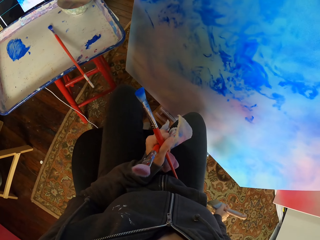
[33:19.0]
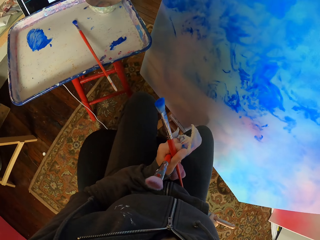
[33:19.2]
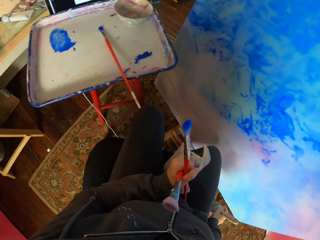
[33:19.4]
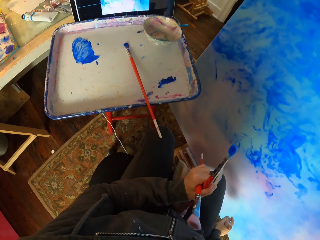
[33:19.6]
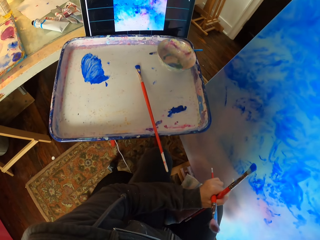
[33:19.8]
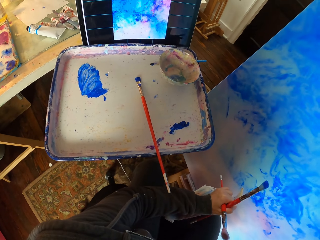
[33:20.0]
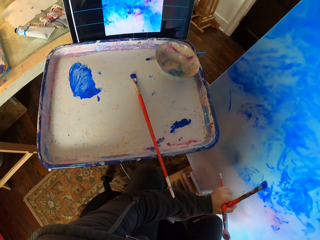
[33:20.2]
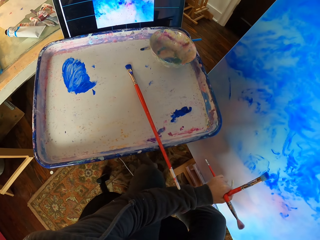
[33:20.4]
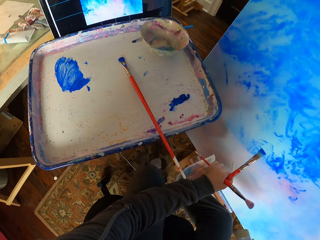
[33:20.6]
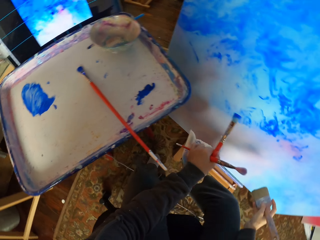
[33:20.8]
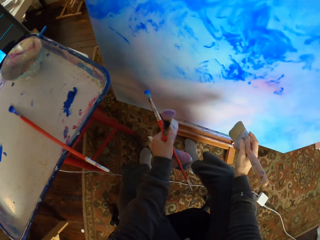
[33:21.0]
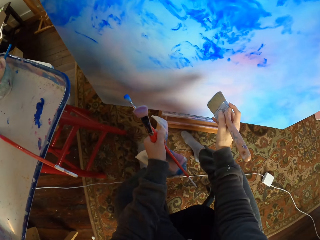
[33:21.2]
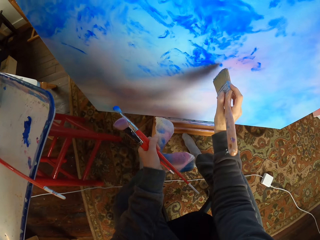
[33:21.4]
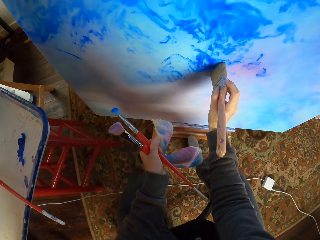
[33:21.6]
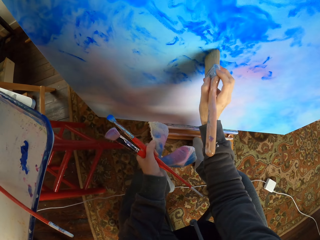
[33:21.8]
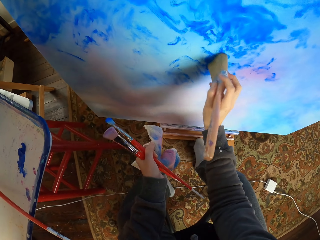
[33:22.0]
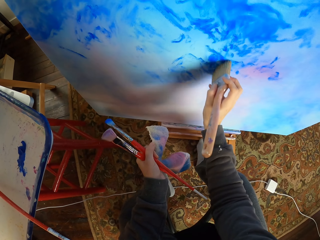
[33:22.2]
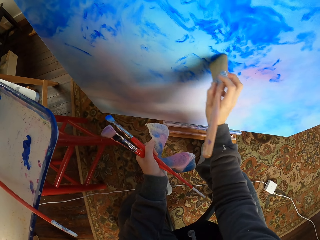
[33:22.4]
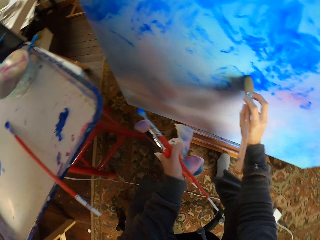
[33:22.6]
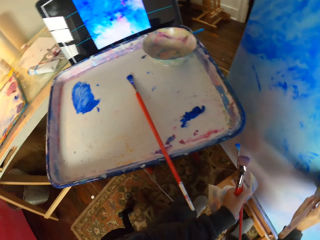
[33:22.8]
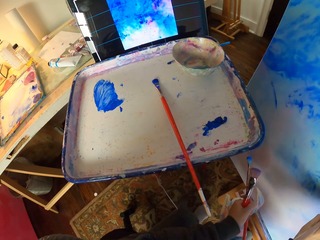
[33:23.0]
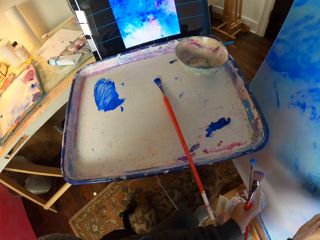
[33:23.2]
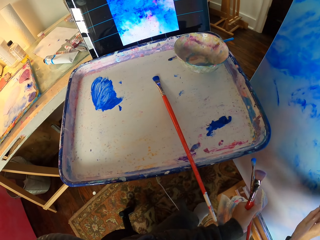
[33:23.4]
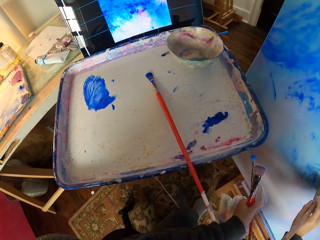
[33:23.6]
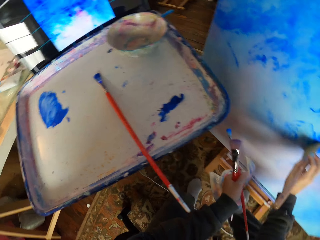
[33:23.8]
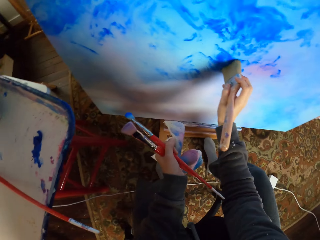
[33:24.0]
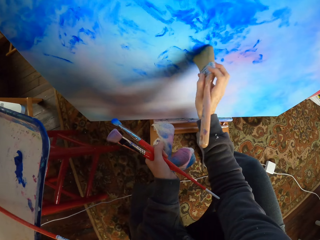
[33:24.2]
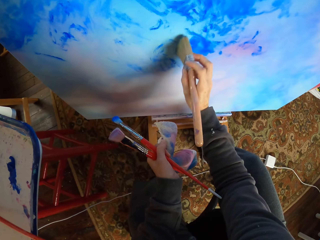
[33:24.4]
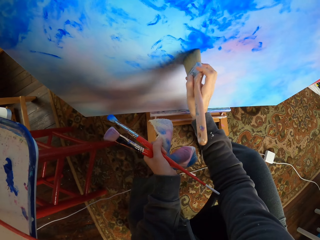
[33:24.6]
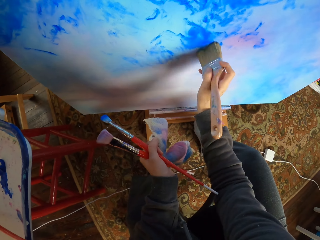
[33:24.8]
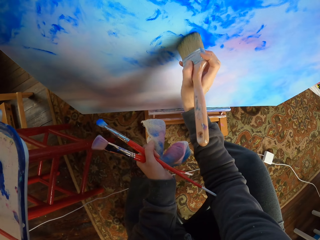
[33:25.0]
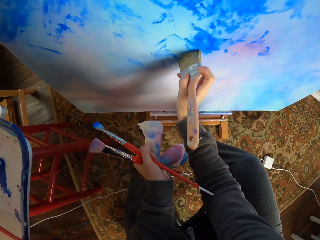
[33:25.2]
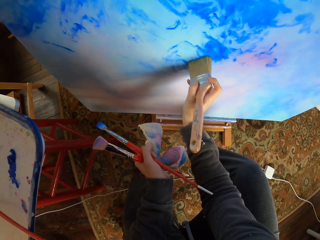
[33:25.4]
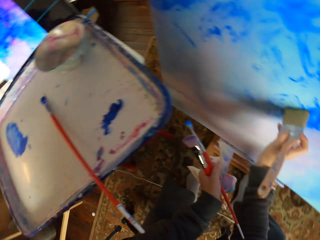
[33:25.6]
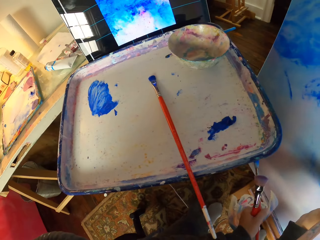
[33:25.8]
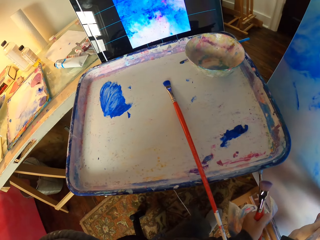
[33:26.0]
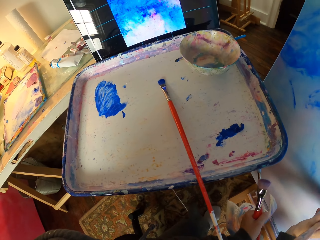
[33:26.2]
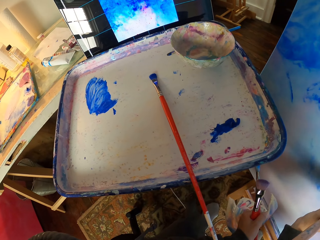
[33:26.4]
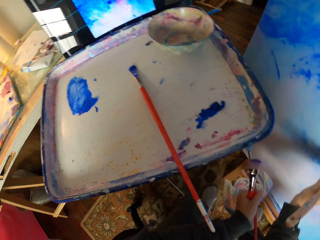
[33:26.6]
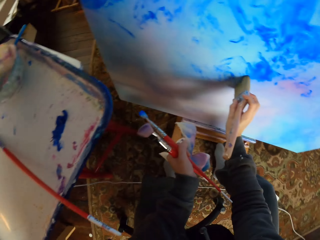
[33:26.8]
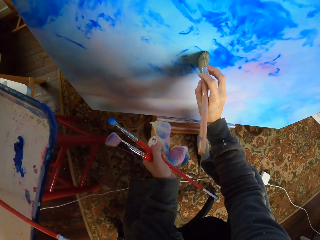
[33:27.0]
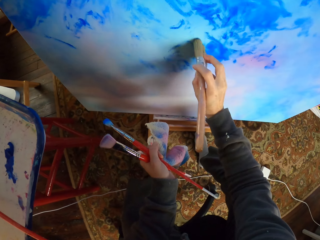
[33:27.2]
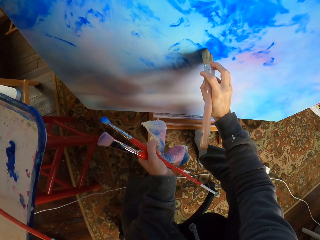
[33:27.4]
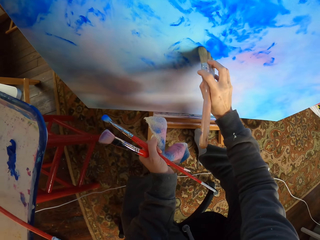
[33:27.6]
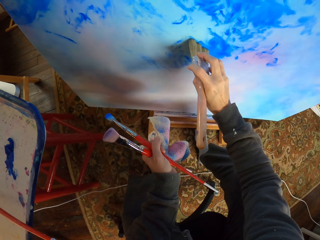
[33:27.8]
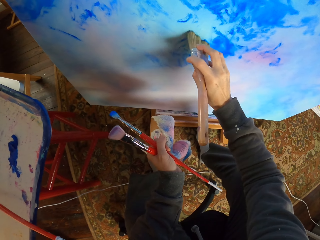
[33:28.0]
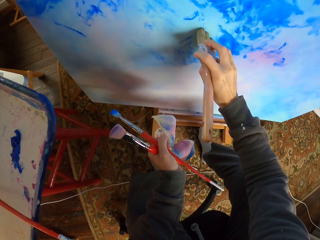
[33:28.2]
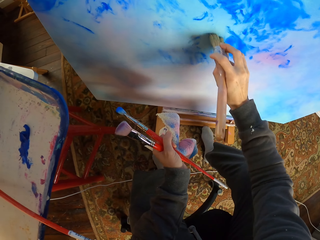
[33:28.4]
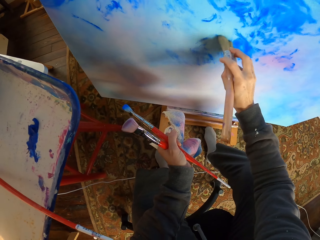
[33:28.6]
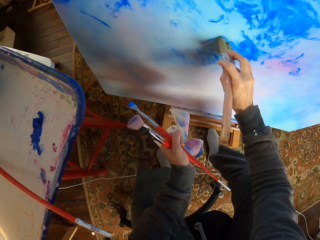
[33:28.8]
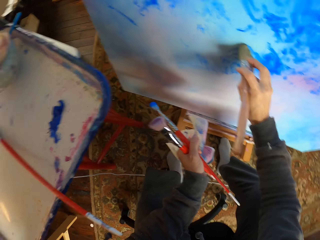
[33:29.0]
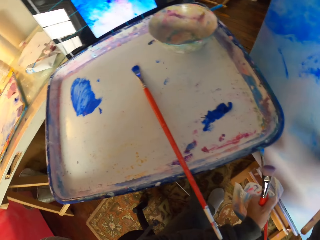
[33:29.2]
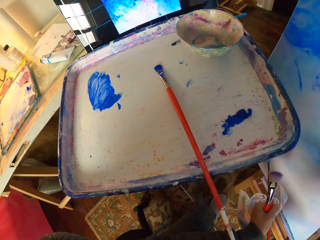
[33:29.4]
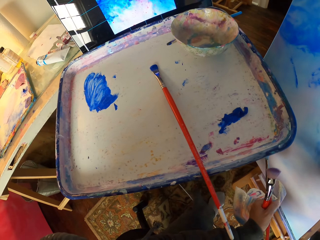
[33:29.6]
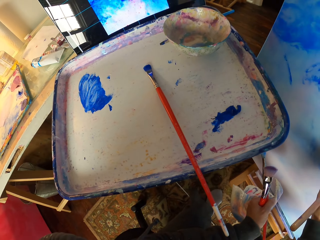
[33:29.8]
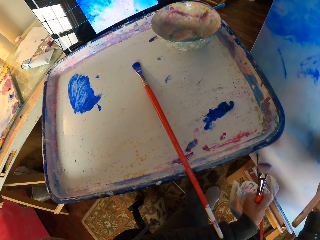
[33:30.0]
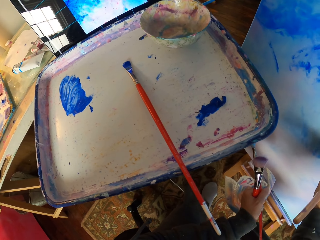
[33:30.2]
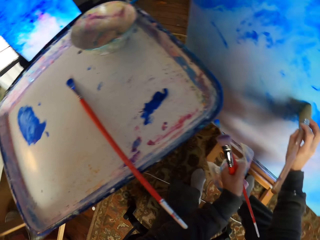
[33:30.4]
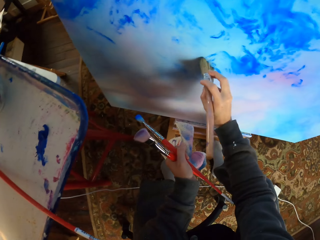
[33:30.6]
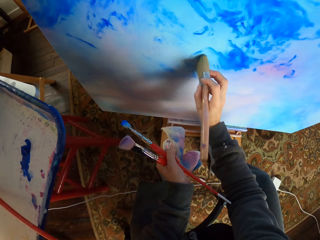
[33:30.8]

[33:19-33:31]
The camera wearer checks the art portrait. They dry brush the art portrait.

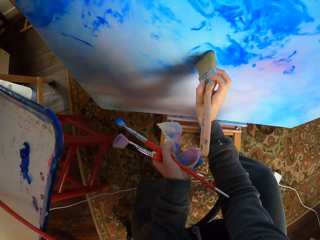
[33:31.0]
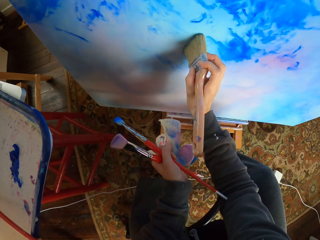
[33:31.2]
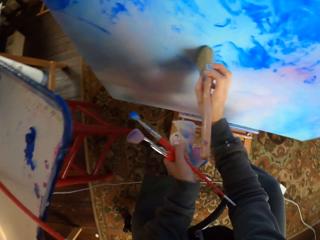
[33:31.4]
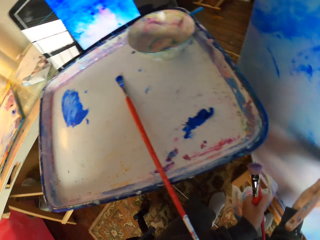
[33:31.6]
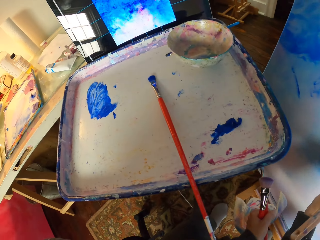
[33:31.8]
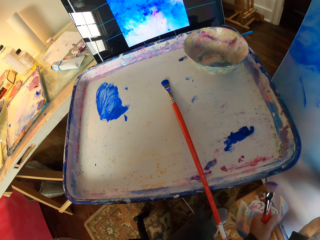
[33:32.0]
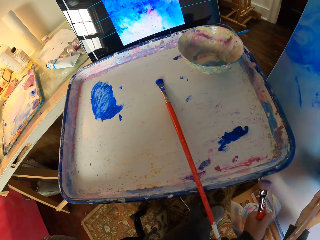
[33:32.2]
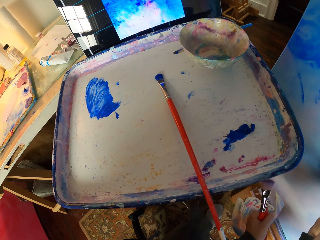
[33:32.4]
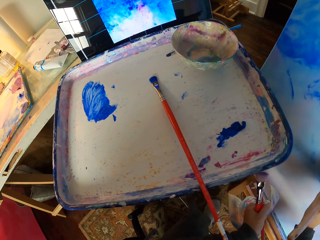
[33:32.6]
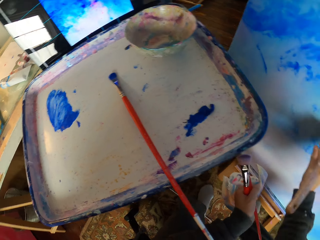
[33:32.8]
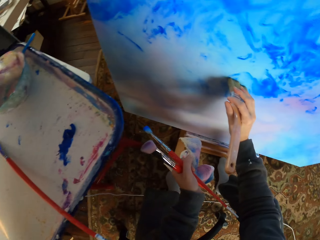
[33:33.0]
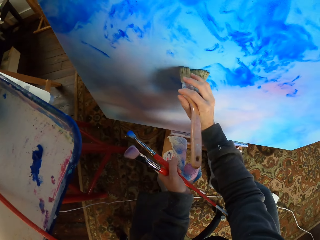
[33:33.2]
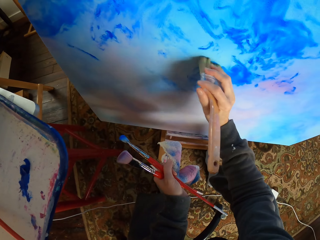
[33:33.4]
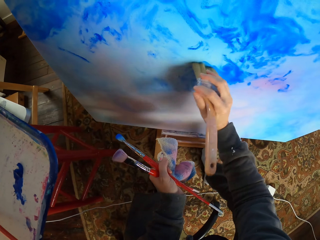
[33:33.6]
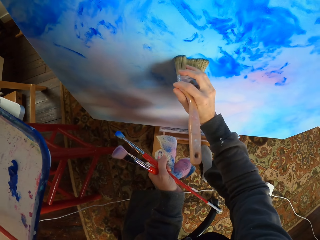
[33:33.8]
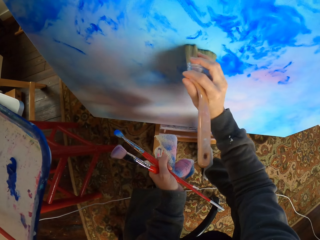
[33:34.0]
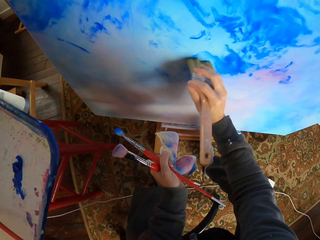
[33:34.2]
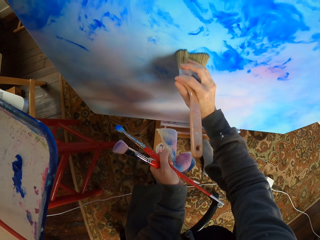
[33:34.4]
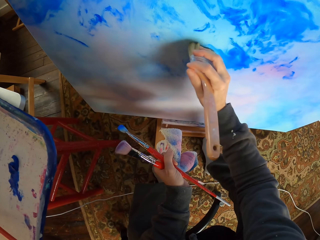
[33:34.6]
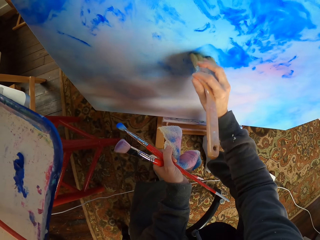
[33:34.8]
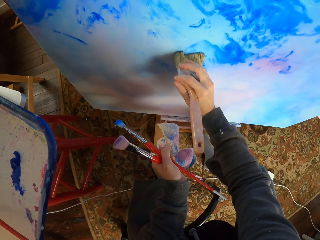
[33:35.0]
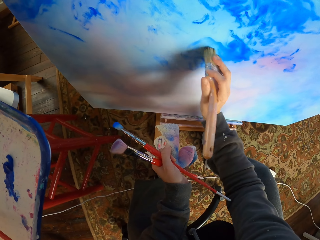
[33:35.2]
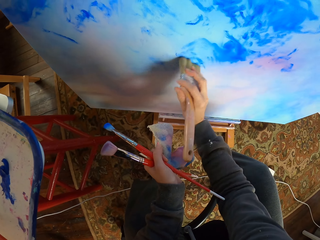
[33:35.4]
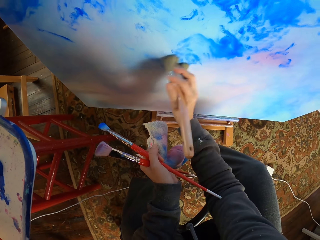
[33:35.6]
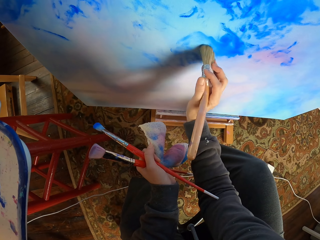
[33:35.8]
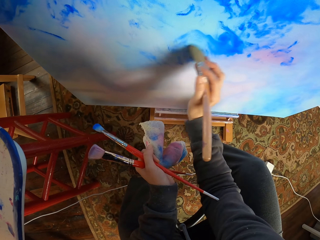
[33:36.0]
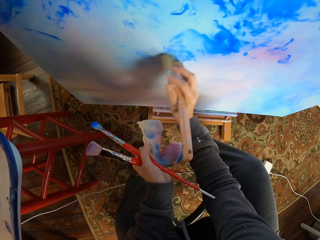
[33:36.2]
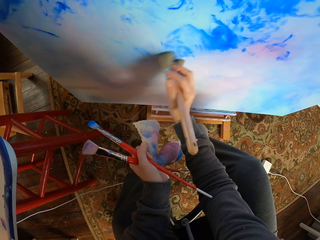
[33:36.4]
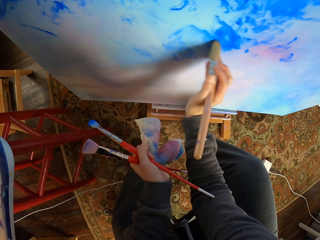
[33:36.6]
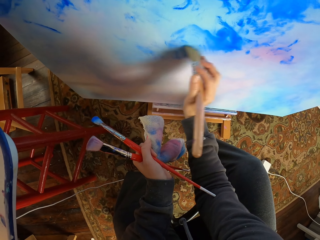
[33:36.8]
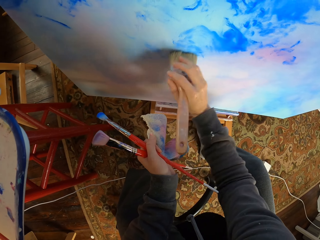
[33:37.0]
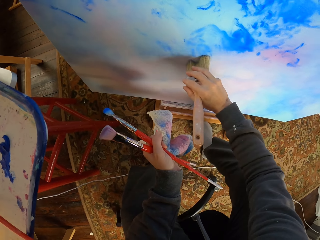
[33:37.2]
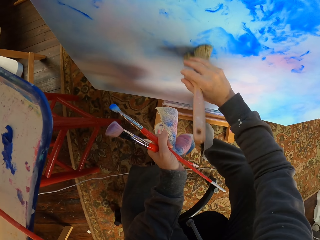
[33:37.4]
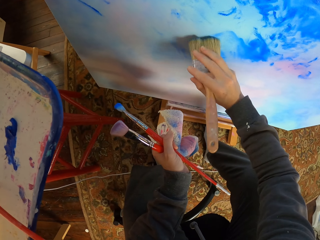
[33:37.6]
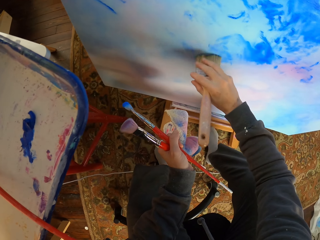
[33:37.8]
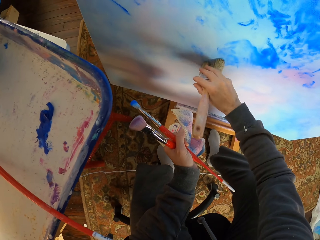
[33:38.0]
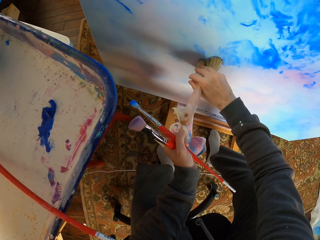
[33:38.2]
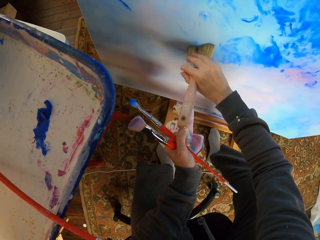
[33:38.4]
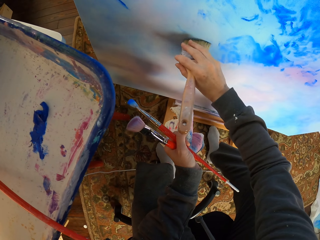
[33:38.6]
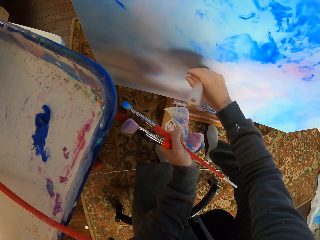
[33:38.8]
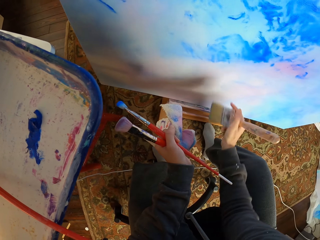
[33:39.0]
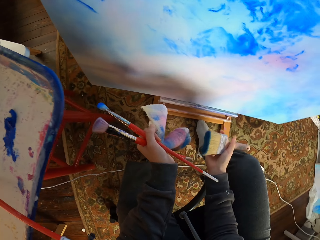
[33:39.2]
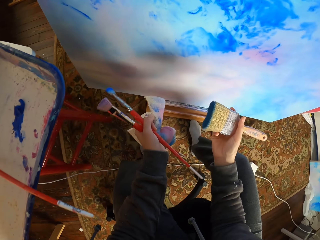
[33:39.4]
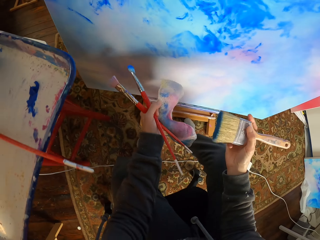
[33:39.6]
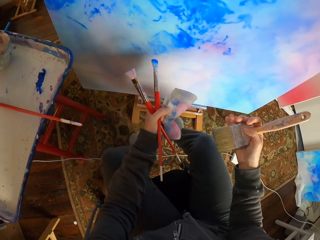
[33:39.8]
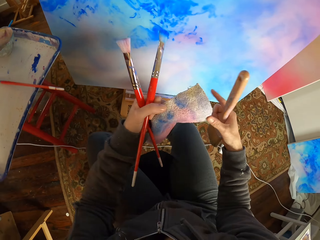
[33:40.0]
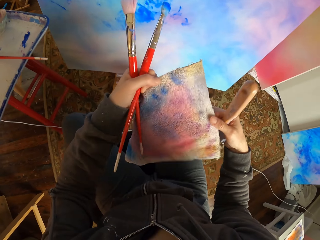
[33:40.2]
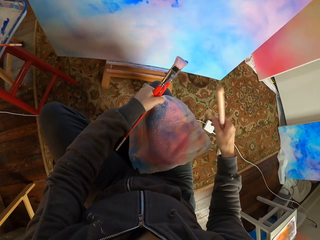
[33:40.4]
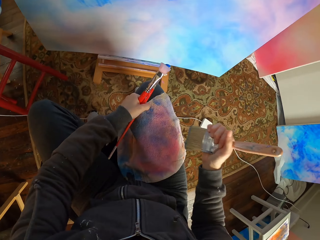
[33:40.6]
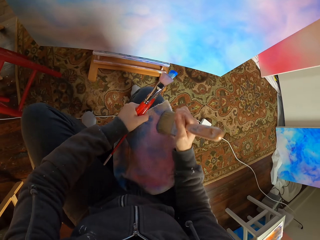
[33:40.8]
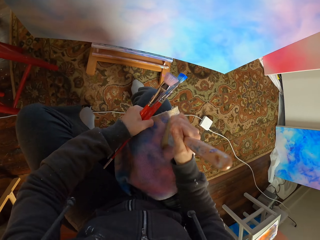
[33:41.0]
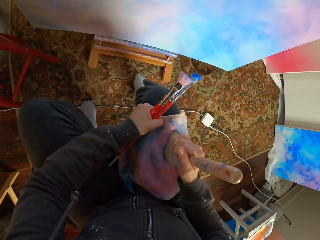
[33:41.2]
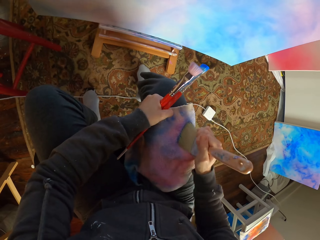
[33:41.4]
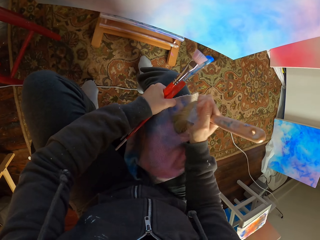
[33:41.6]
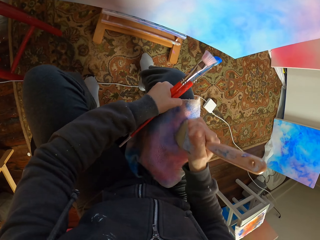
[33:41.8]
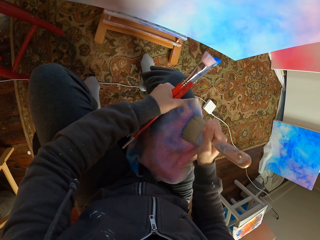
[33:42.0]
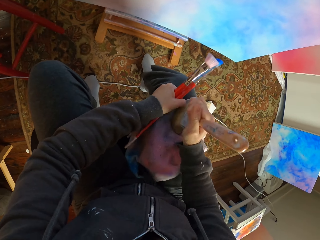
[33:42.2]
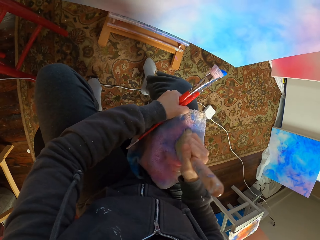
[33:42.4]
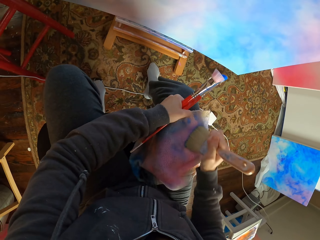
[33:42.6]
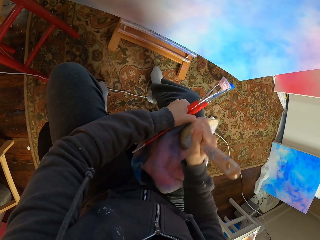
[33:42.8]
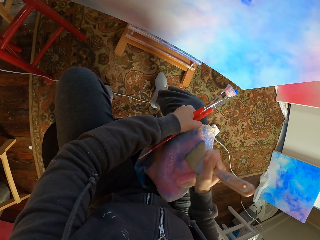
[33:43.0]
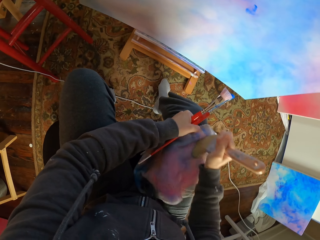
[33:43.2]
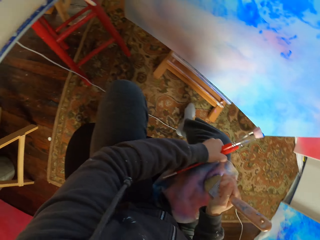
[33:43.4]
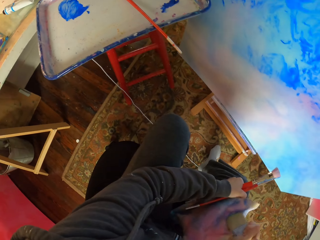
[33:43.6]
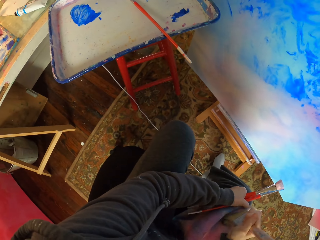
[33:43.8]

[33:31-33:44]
The camera wearer wipes the paint brush on a piece of cloth or towel.
